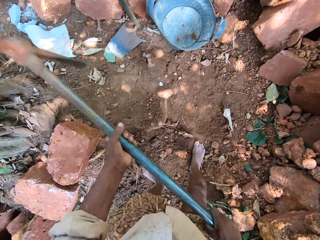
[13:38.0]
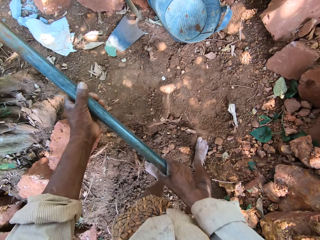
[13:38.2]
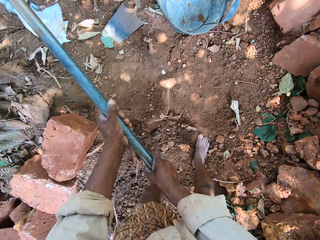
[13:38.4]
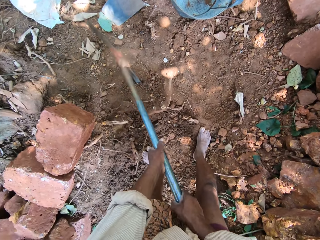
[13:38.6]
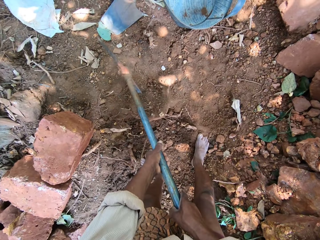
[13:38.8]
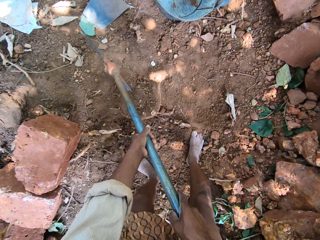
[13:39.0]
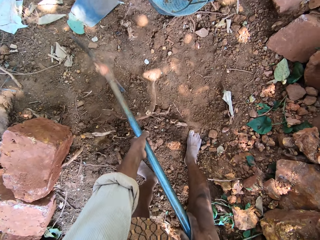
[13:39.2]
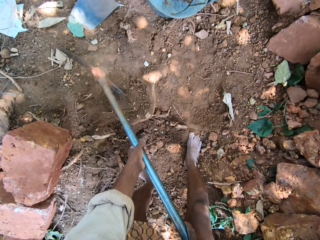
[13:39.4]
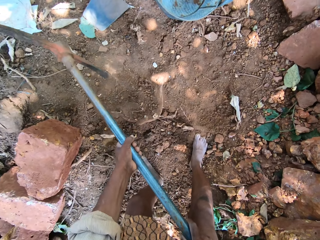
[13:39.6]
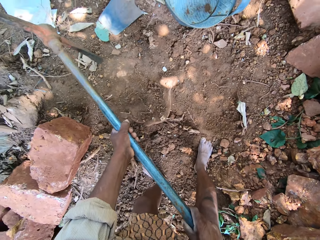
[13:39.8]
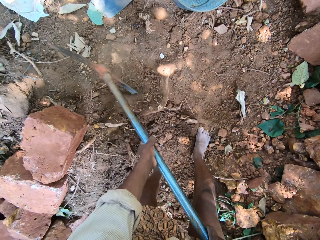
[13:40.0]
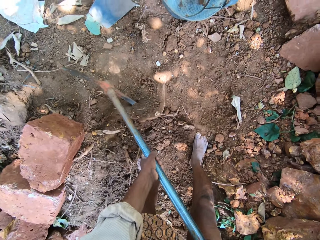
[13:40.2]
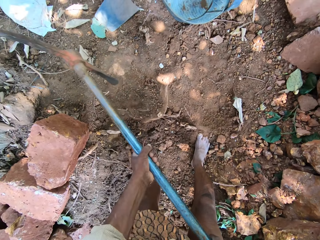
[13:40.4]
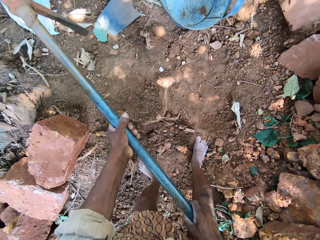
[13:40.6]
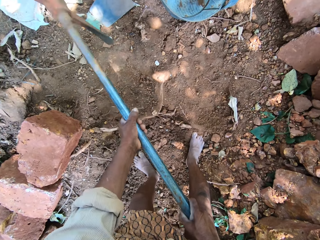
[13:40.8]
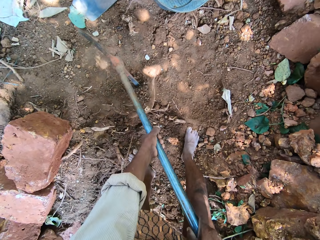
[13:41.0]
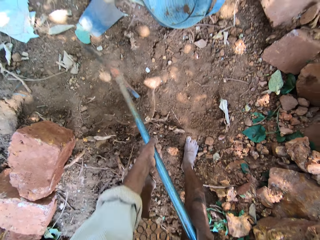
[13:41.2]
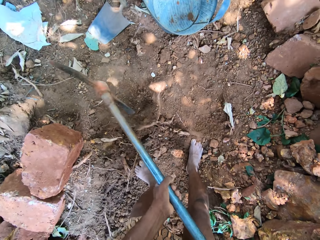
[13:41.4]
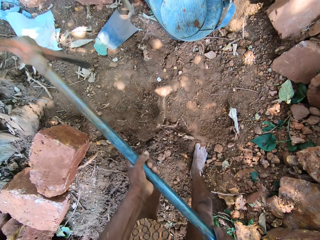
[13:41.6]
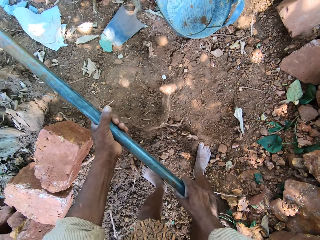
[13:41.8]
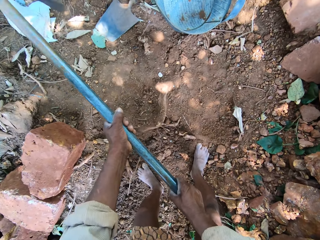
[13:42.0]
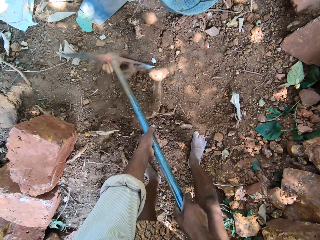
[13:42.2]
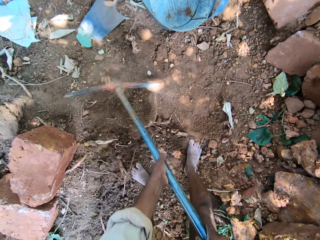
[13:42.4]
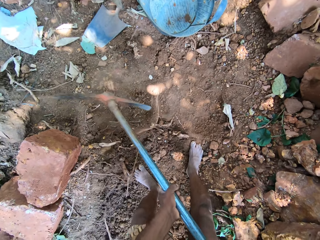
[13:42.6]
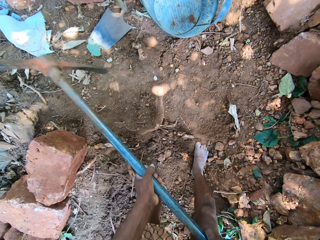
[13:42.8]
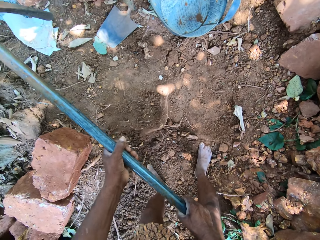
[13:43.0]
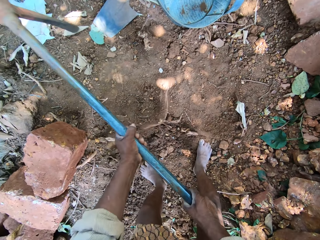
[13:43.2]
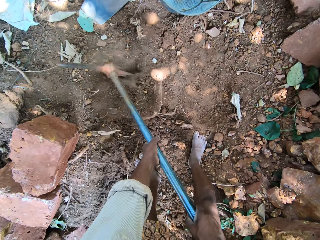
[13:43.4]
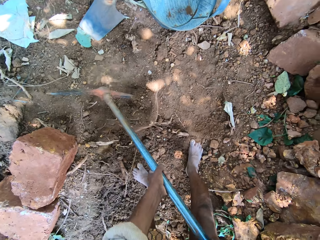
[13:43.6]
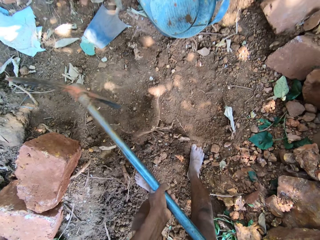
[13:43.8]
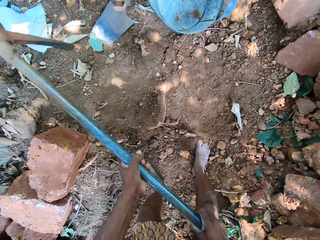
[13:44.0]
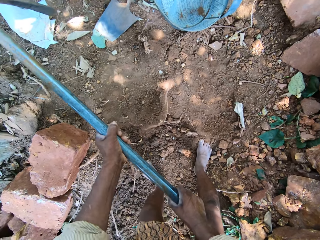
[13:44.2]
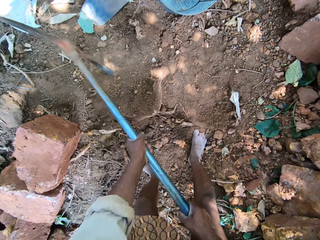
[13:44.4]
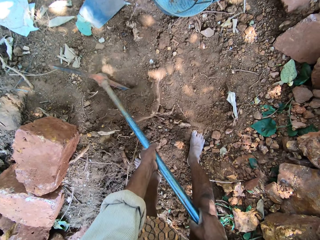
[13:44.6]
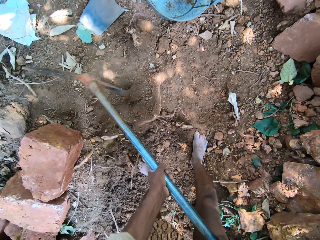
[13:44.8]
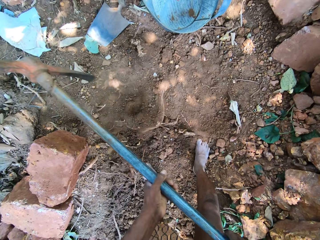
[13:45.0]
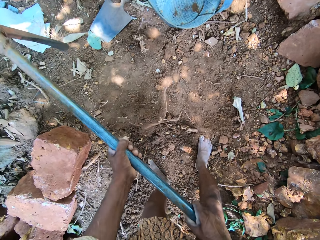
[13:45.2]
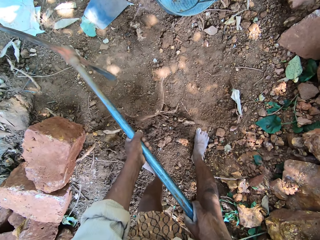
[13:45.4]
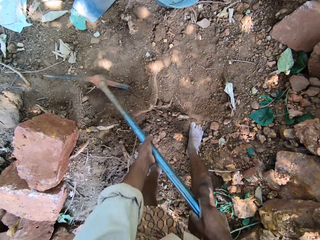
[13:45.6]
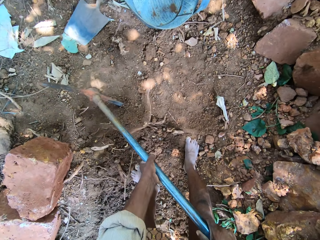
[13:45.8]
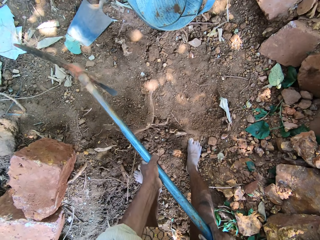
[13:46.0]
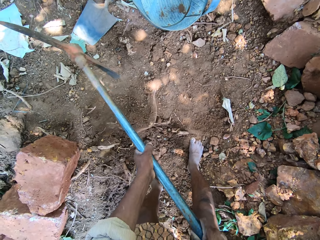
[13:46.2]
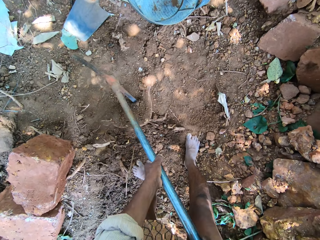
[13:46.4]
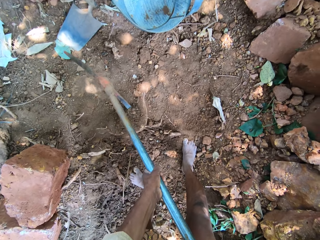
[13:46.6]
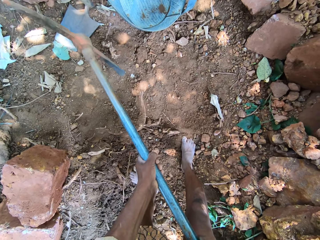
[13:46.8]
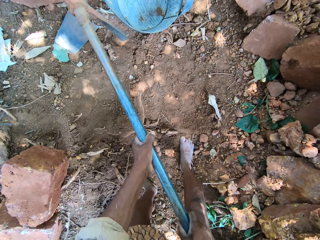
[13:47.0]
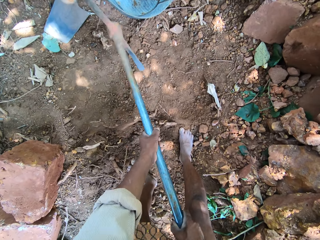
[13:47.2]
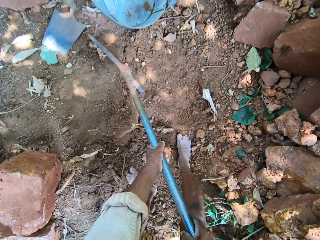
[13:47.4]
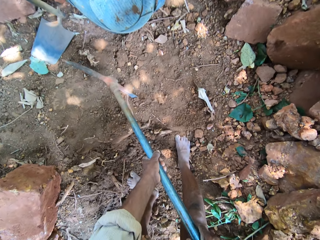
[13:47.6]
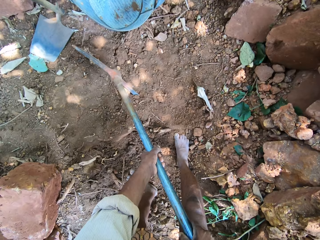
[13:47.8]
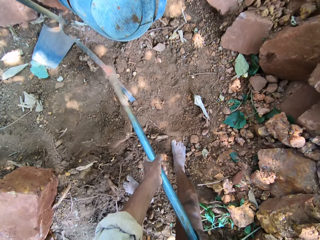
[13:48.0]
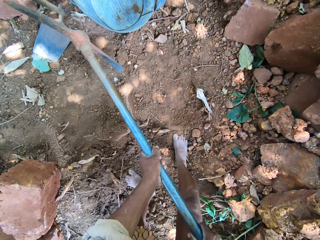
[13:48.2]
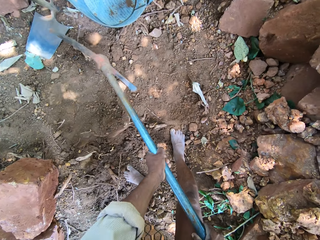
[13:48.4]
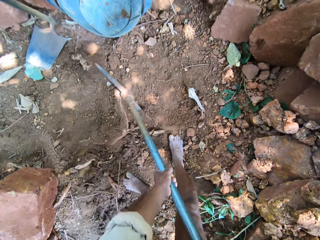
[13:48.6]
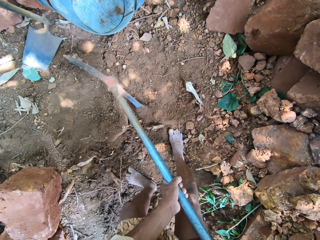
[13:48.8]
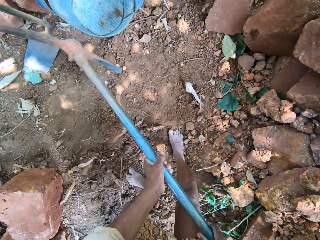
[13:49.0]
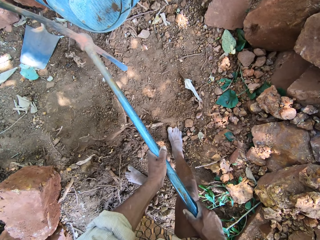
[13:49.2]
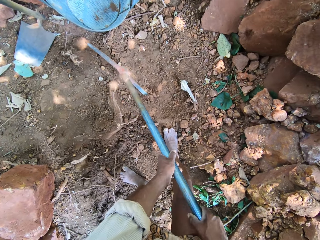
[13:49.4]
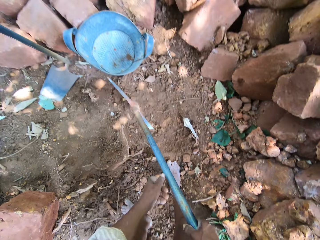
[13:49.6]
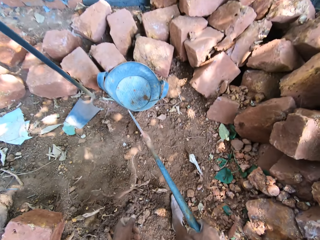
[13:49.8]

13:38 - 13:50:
The camera wearer lifts the pickaxe. They dig the ground with the pickaxe in both hands.

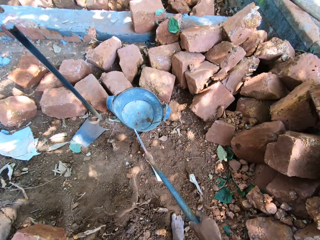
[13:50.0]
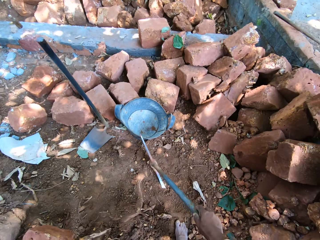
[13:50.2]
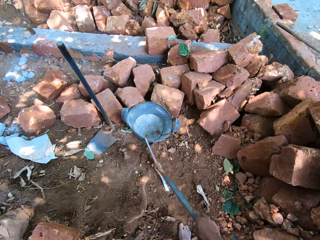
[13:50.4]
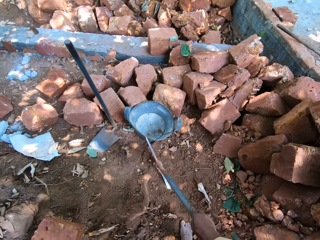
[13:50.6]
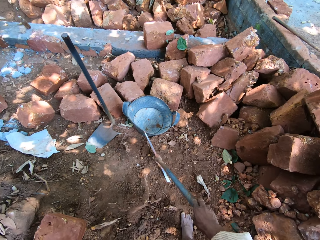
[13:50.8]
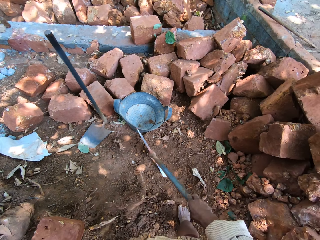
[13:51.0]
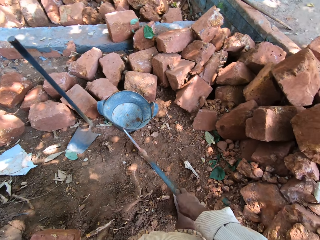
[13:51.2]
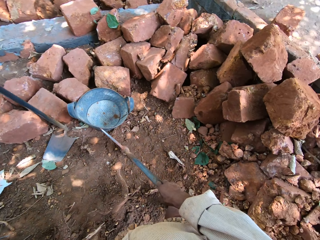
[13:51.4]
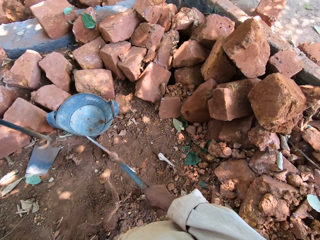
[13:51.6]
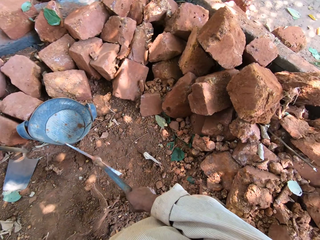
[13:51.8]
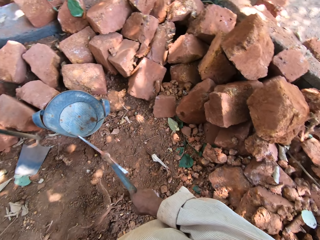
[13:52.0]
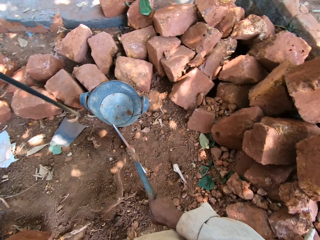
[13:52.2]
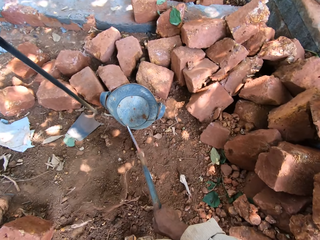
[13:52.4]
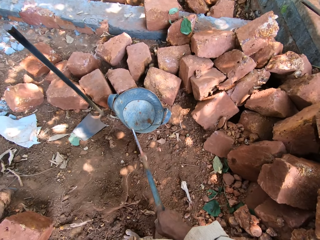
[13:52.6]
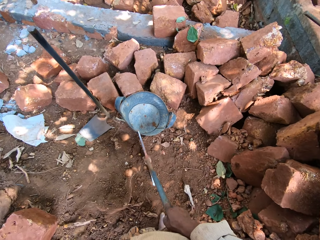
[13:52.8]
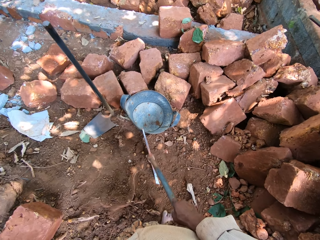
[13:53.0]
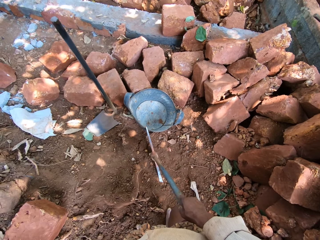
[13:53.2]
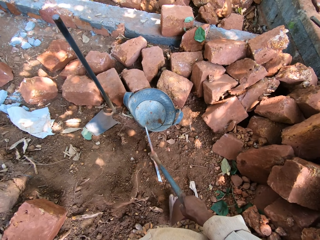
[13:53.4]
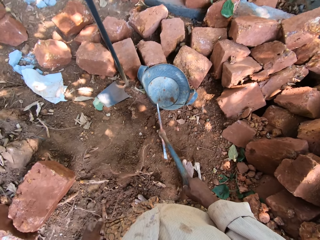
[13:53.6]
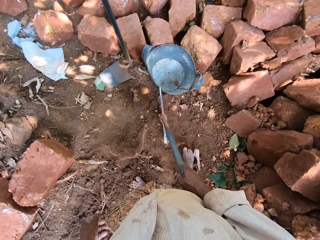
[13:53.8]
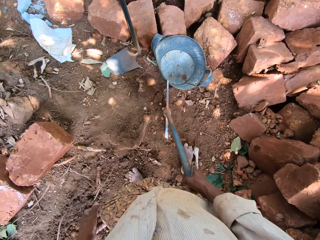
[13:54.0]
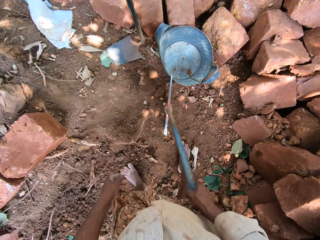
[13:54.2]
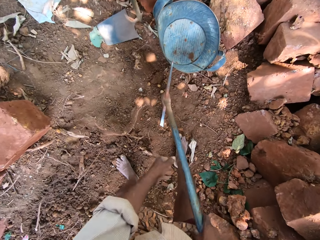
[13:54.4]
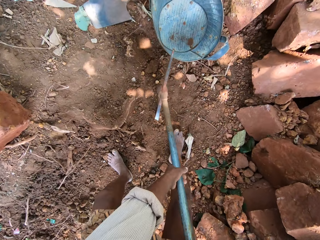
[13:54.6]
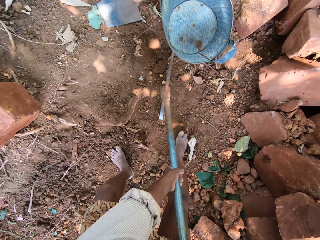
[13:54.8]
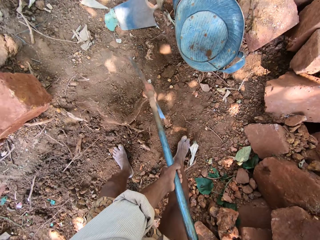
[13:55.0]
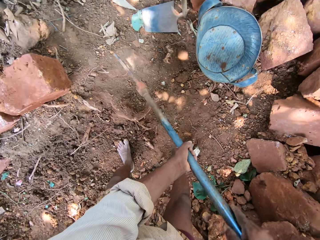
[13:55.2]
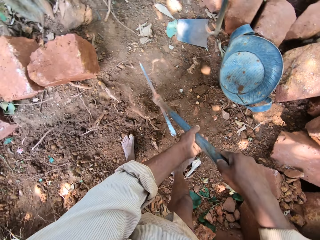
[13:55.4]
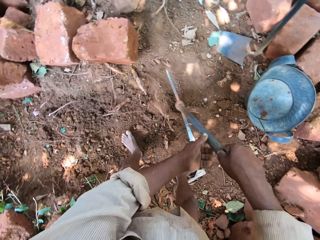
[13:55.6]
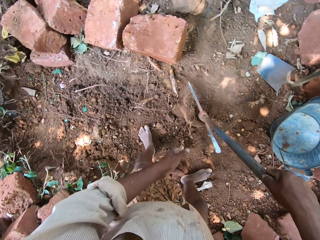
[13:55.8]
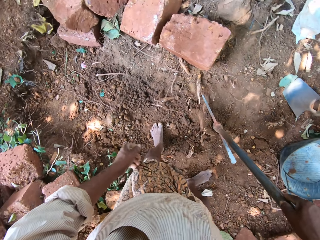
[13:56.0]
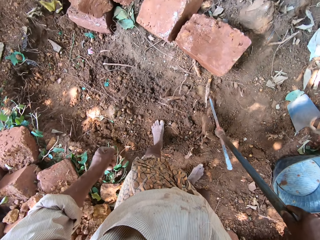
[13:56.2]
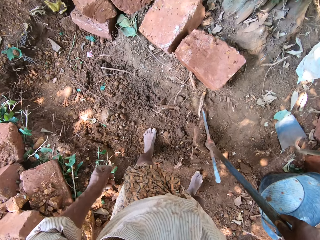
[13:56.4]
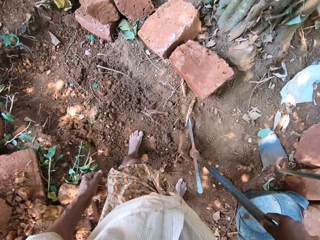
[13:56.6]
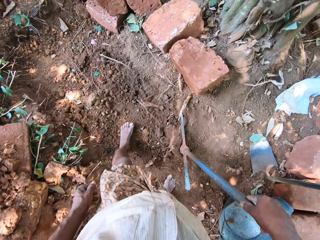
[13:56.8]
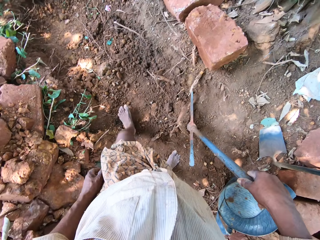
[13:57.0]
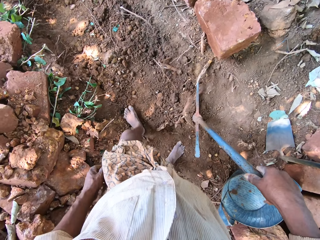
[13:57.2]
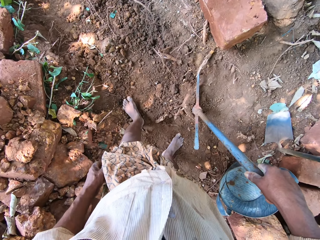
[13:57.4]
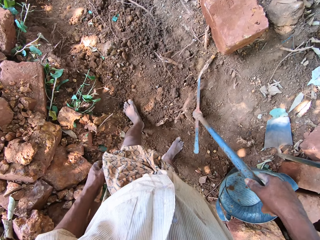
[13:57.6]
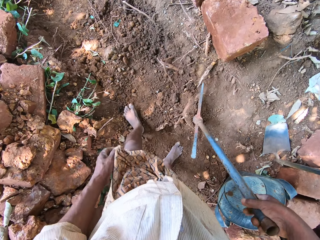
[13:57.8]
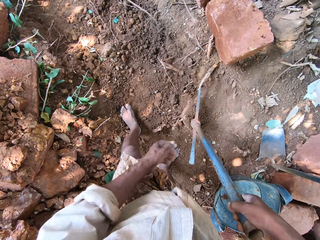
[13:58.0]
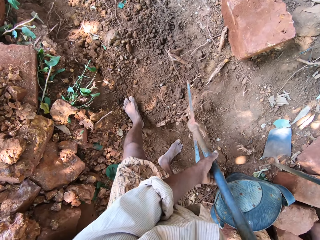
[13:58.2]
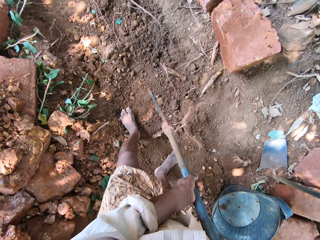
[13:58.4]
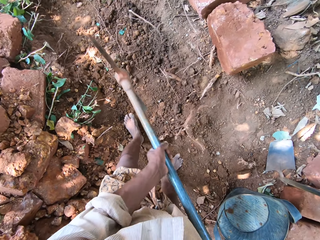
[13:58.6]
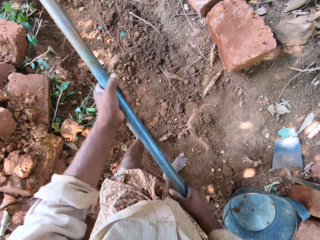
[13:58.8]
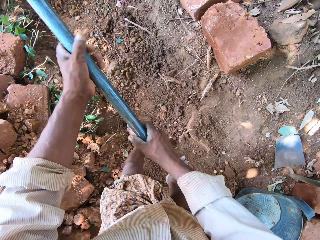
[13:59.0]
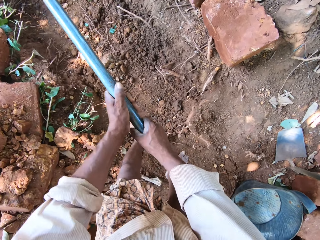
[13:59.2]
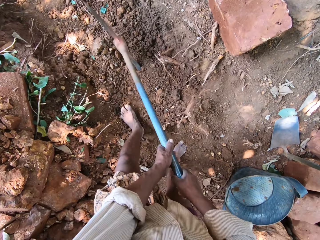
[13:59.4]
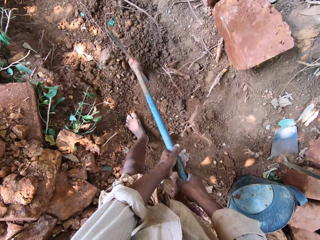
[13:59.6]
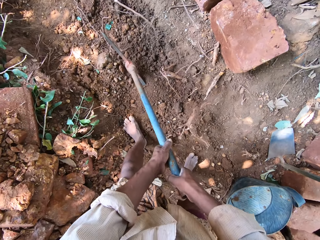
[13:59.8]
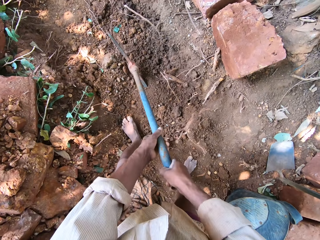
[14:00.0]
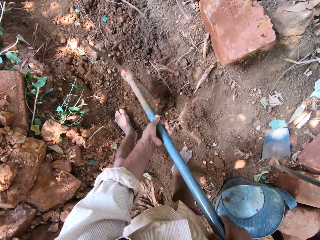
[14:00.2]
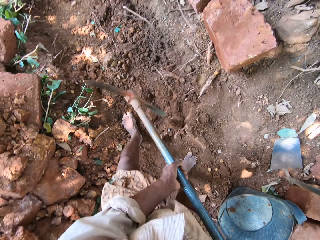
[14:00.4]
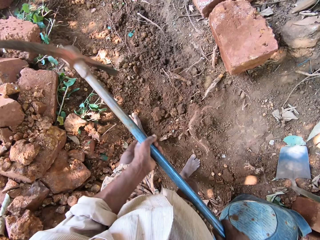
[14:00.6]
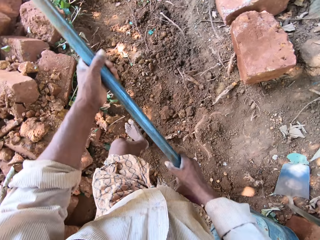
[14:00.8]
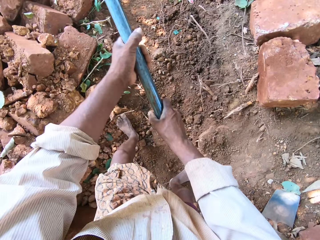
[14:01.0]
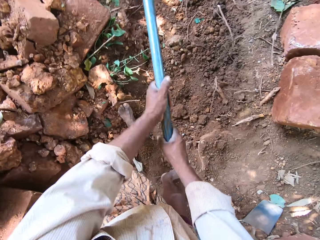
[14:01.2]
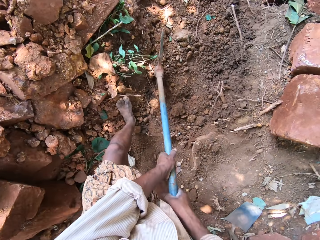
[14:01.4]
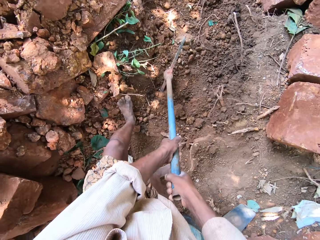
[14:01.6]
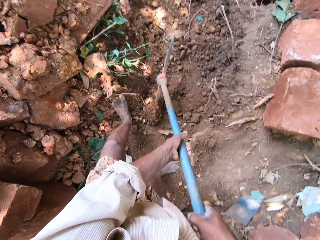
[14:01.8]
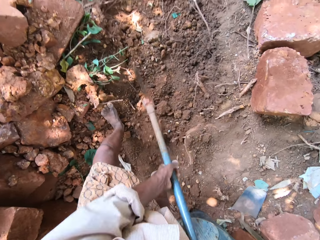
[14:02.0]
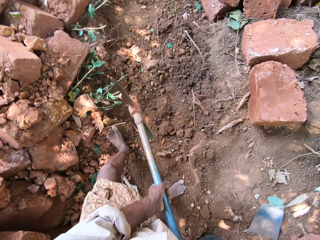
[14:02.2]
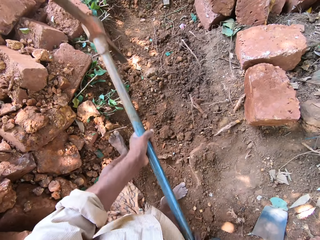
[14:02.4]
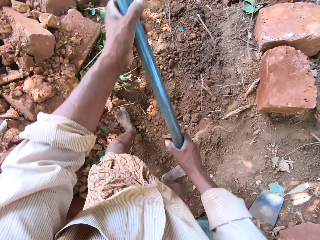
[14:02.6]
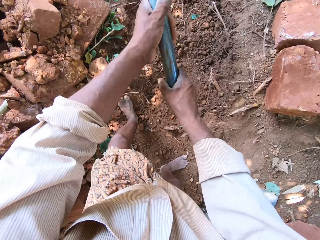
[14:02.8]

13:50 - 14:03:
The camera wearer holds the pickaxe with both hands. They lift the pickaxe from the ground with both hands. They hit the ground with the pickaxe in both hands. They look around. They hold the pickaxe with both hands. They lift the pickaxe from the ground with both hands. They break the ground with the pickaxe in both hands.
